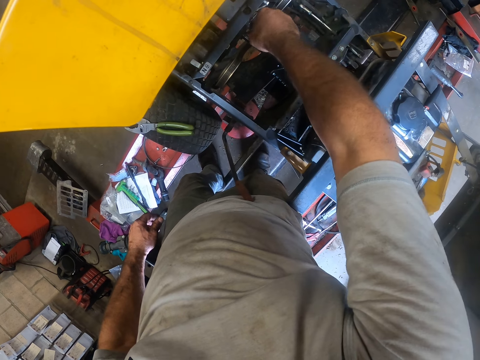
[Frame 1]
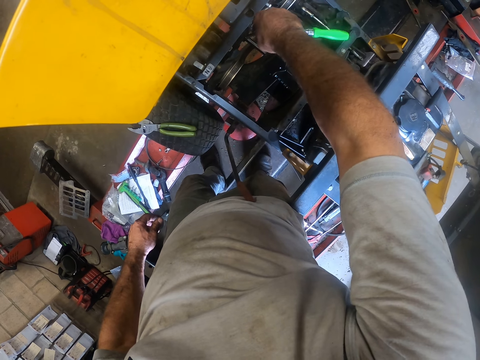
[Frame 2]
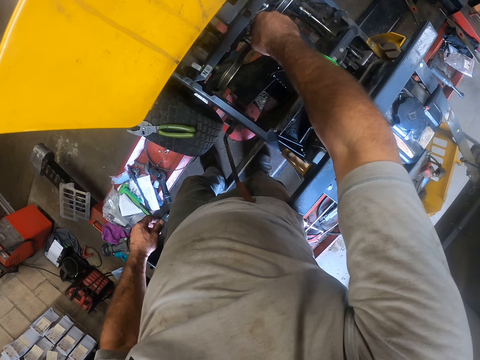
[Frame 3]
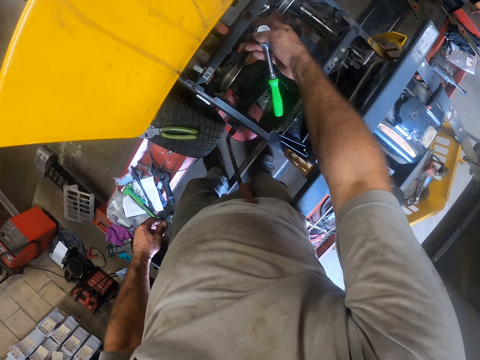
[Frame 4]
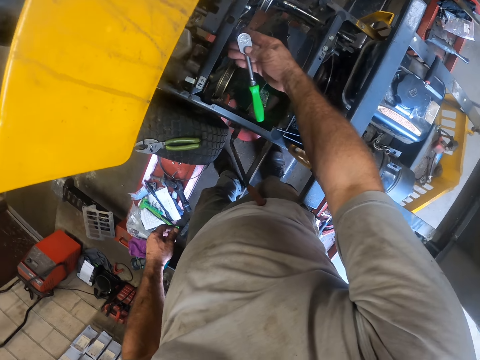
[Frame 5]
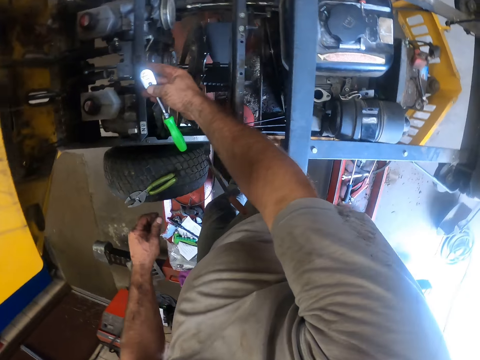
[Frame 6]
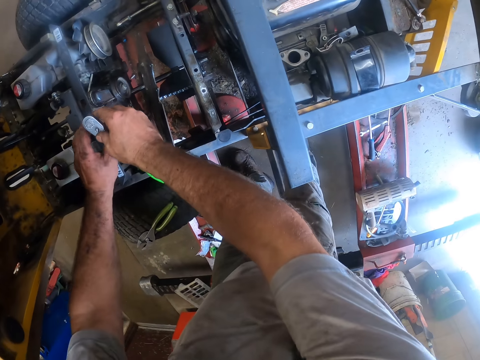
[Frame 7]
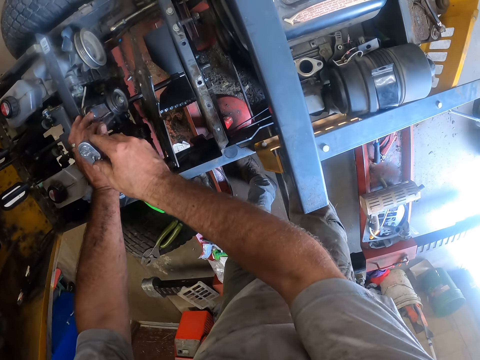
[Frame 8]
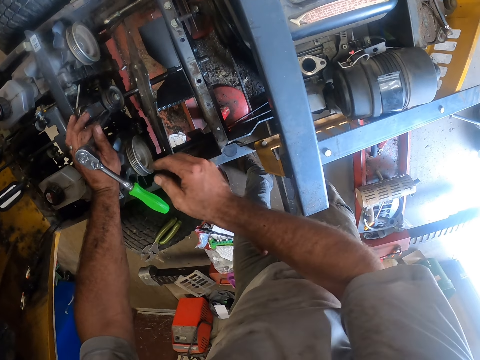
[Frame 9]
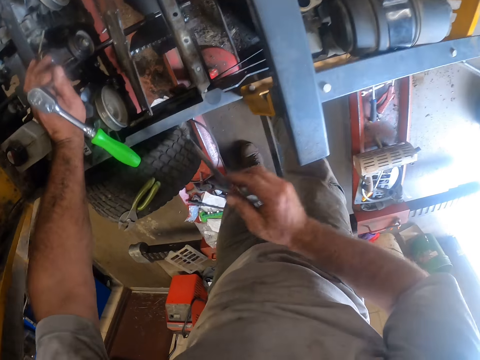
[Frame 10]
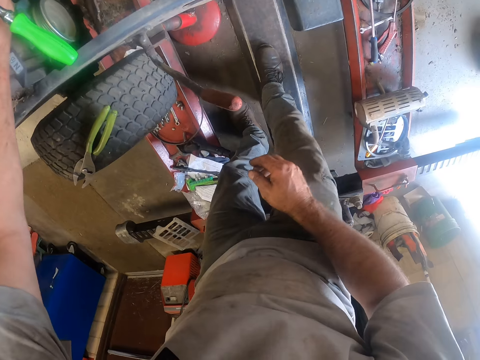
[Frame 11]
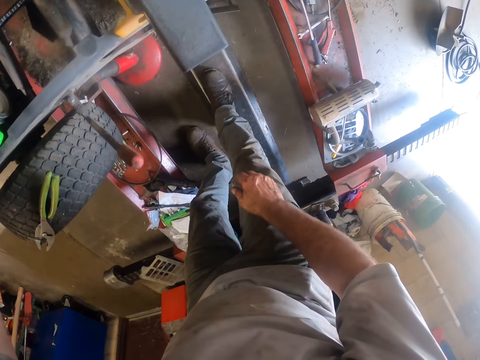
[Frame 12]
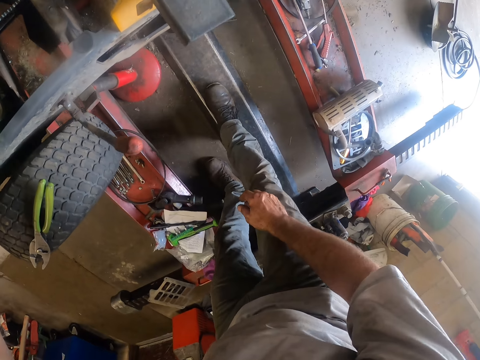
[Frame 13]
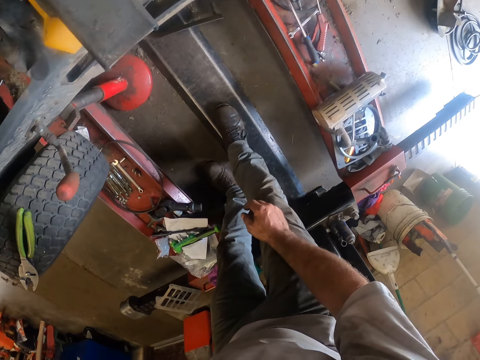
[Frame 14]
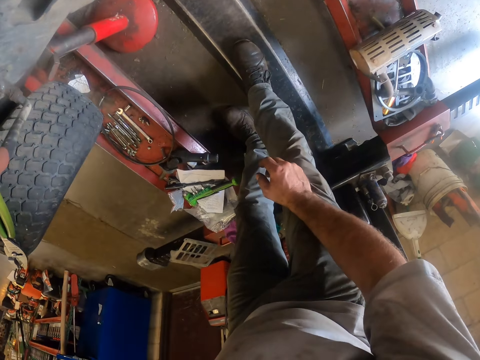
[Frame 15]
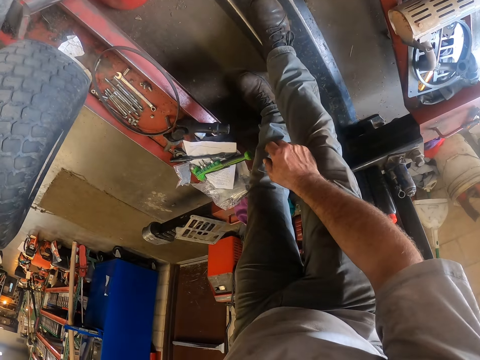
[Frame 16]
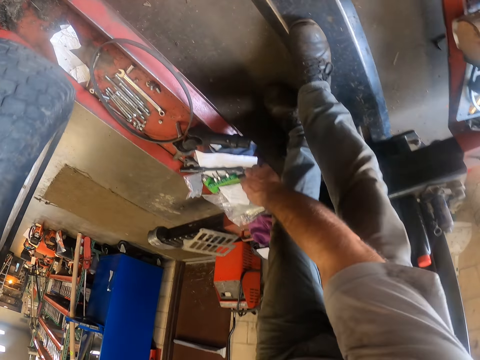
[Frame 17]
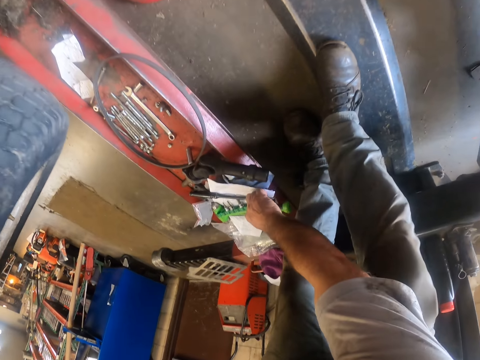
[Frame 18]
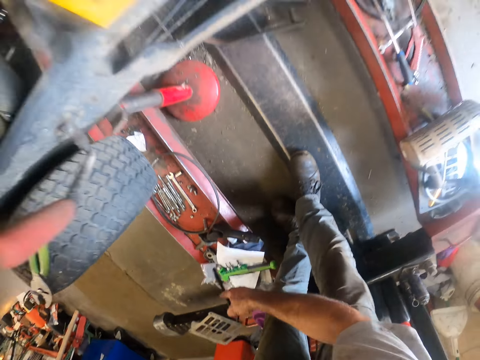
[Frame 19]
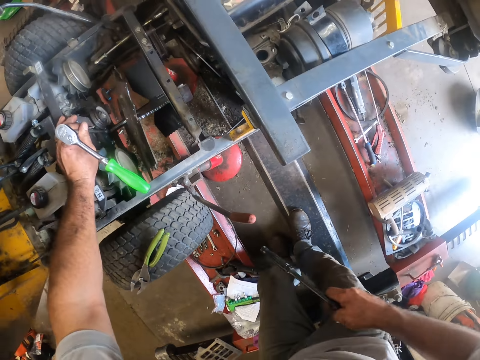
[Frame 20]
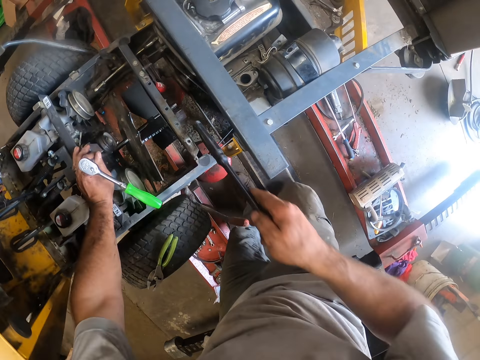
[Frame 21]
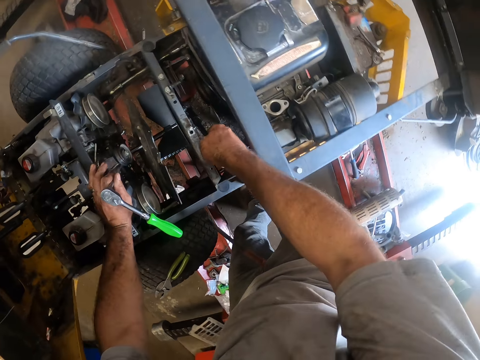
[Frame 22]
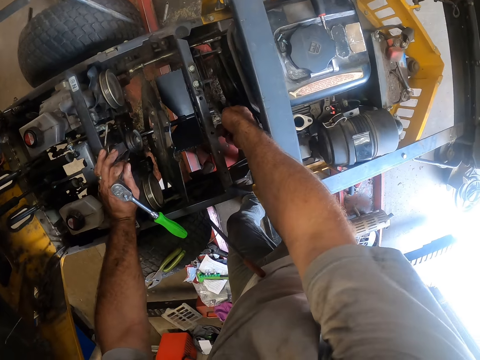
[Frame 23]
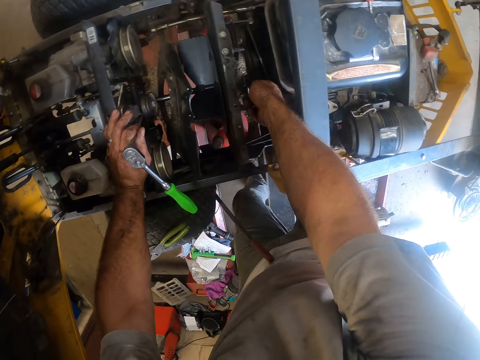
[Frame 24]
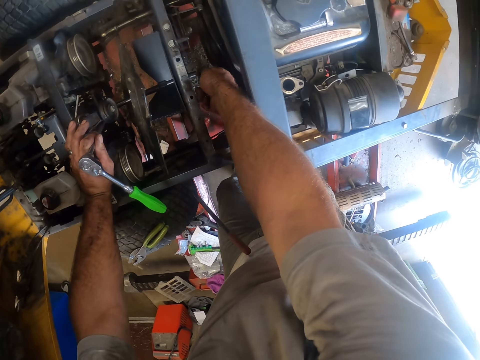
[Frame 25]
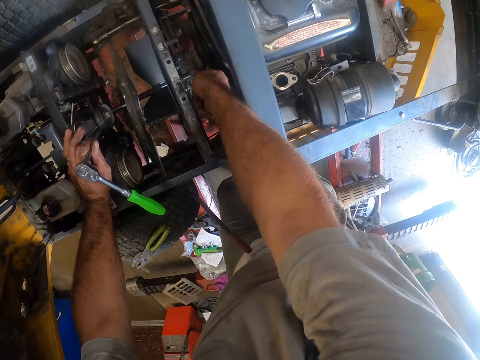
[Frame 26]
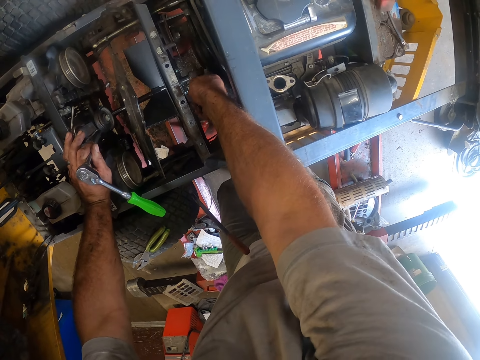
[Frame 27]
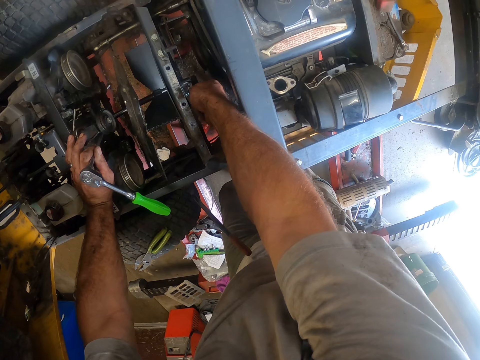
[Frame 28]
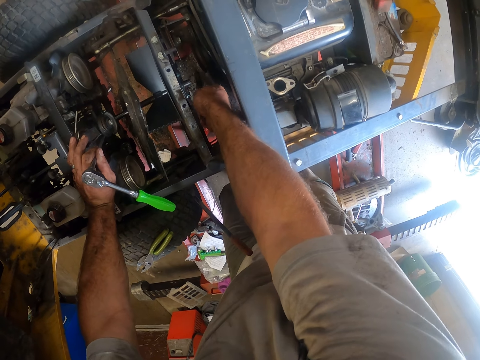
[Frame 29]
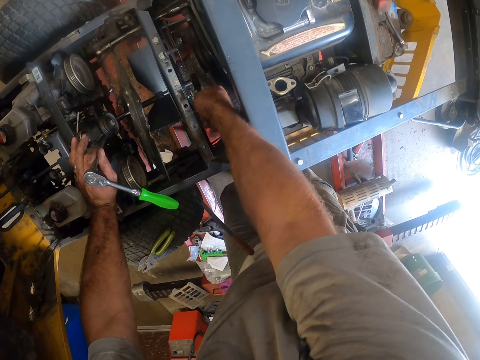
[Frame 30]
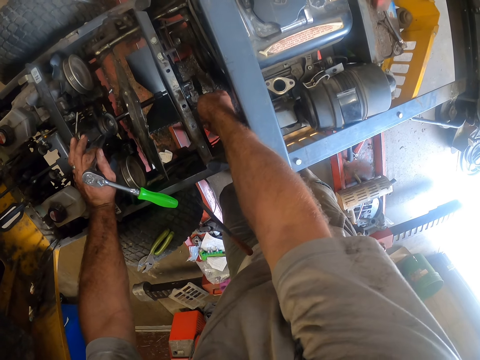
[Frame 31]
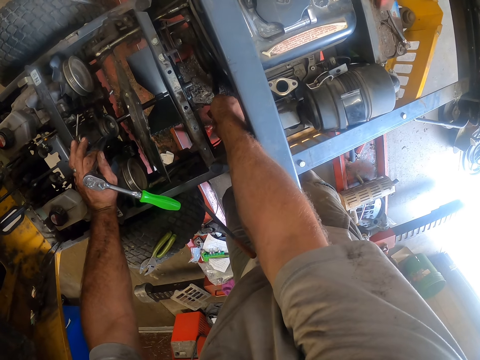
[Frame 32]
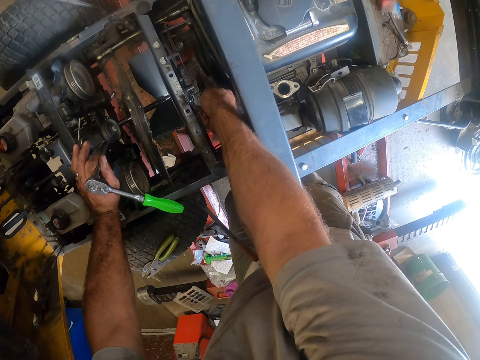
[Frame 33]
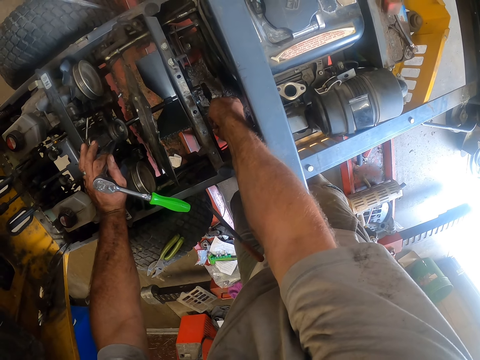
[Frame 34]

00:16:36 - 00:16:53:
The camera wearer holds the long box spanner in the lawn mower with his left hand. He picks a spanner from the mower worktable. He hits a part of the lawn mower with the spanner.

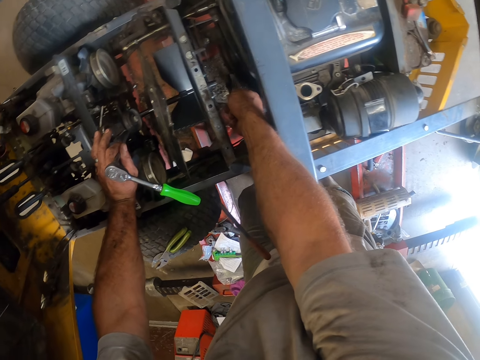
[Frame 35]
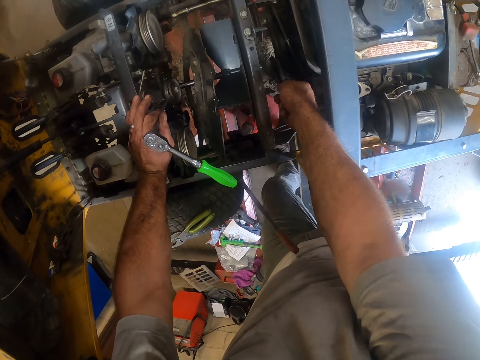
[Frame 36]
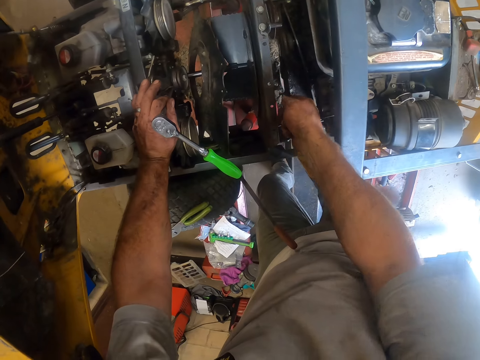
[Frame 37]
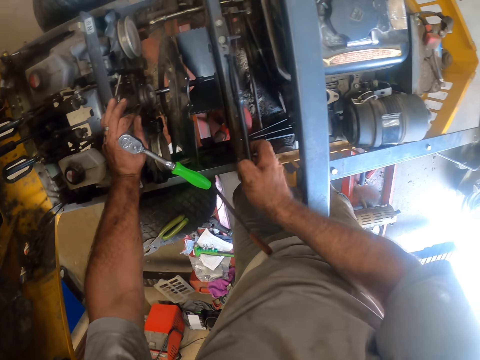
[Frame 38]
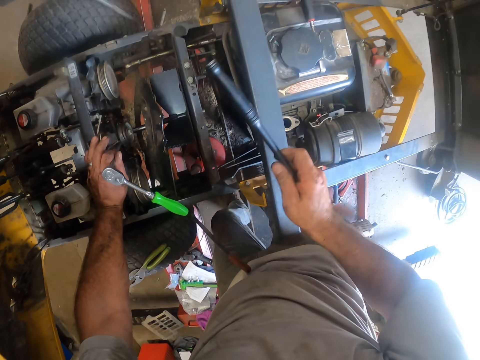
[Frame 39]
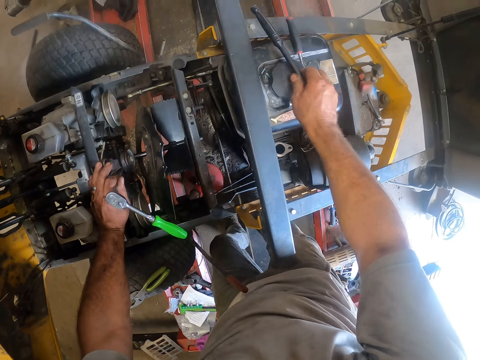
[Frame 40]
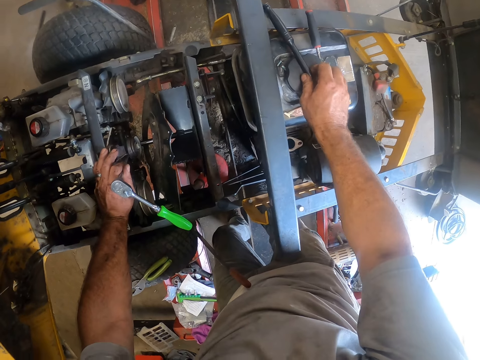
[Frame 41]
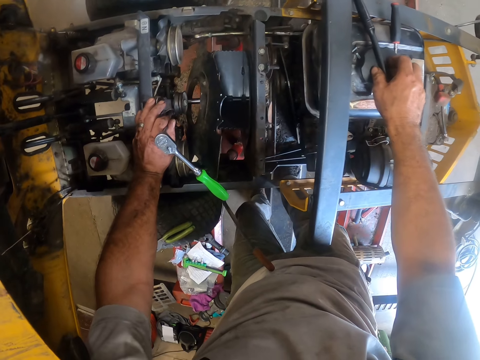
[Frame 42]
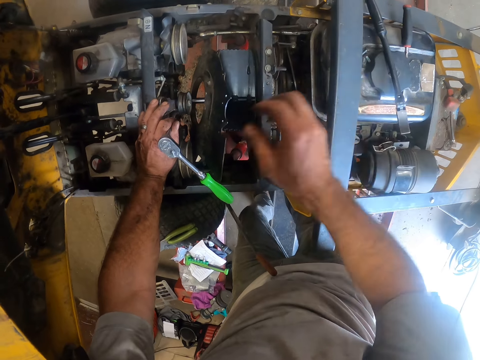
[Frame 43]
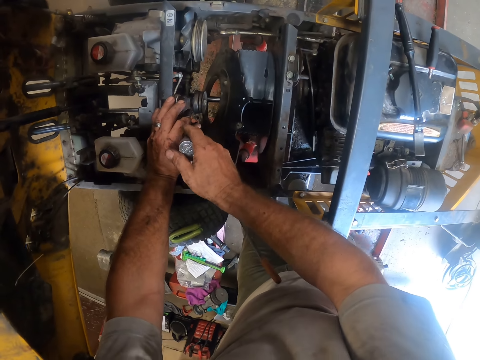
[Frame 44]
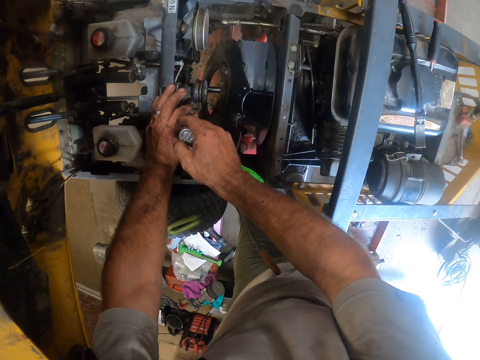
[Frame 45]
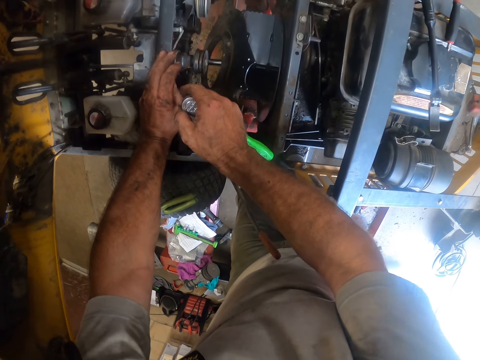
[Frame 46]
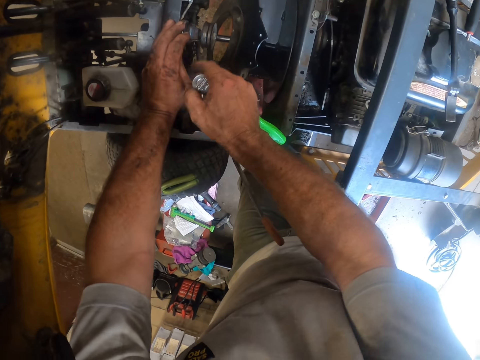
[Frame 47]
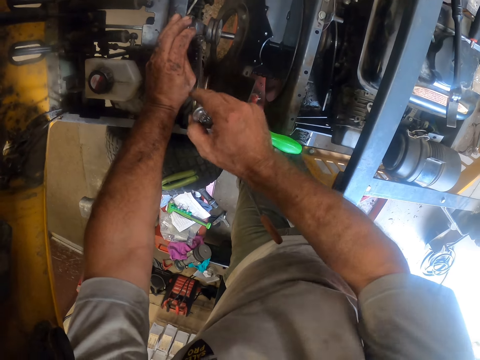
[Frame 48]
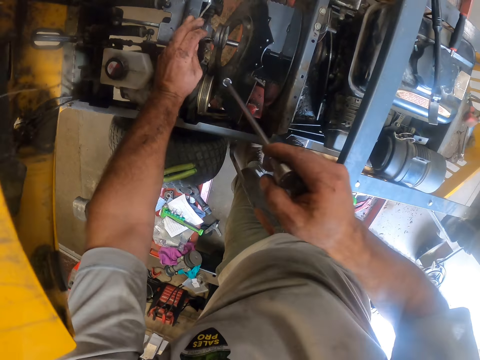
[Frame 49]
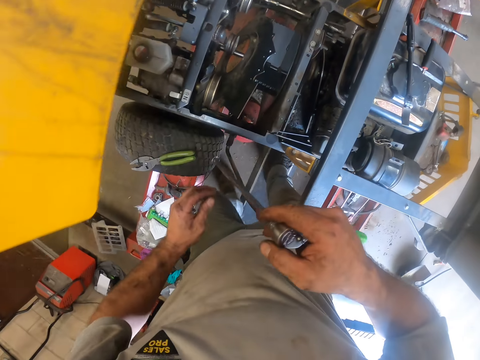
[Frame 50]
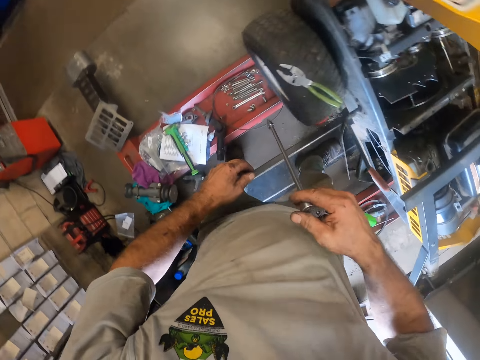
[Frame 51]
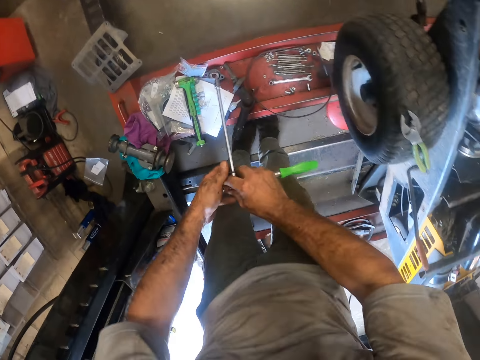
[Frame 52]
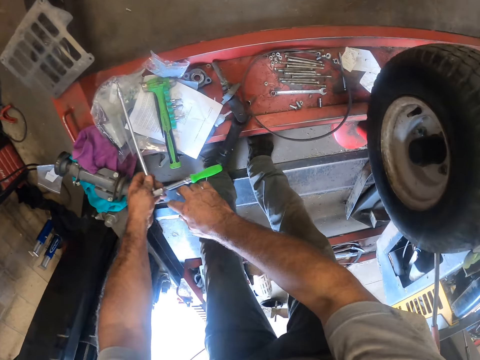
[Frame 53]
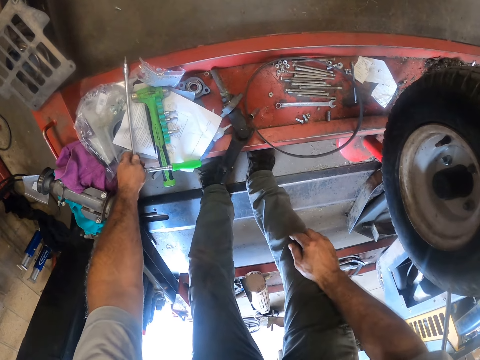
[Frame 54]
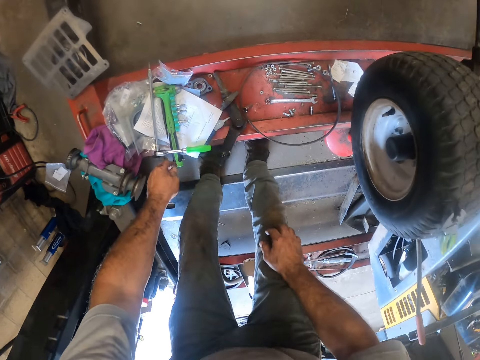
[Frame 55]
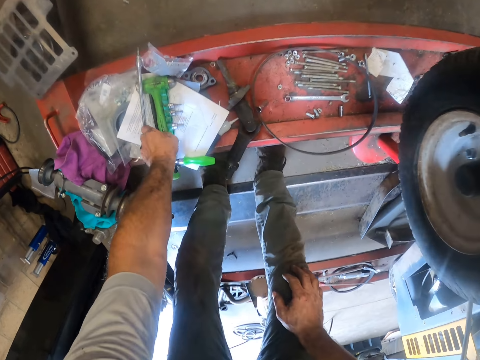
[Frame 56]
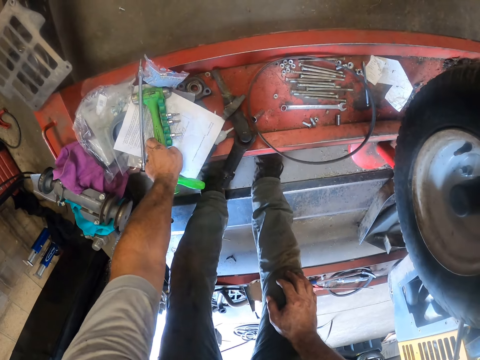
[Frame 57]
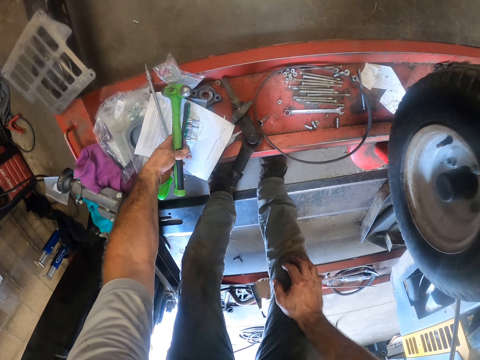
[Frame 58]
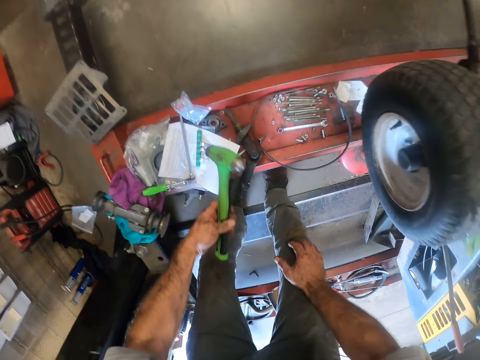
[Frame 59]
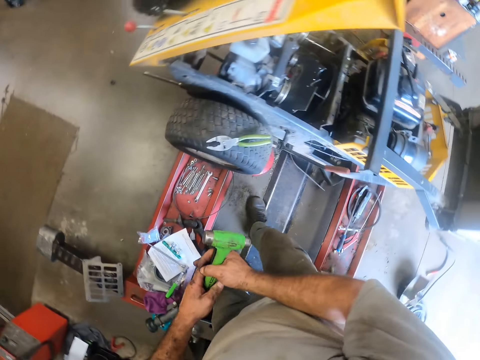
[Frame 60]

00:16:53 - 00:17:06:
The camera wearer drops the spanner on the lawn mower fuel tank. They remove the spanner. They fix the lawn mower with the long box spanner. They drop the long box spanner on the manual on the mower worktable. They pick up the hammer and the chisel on the manual that's on the mower worktable.
